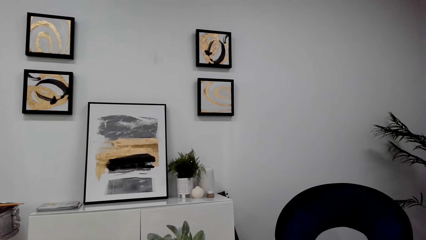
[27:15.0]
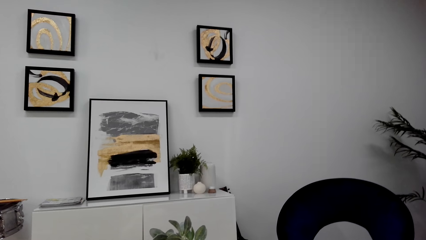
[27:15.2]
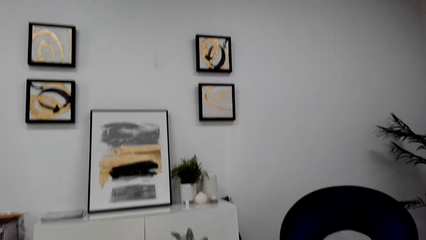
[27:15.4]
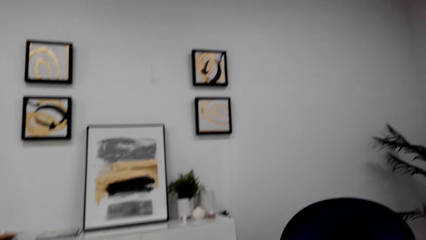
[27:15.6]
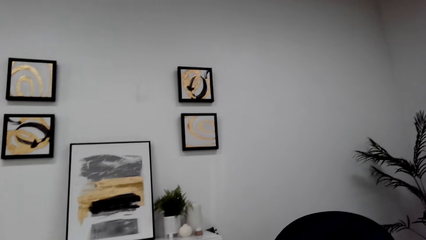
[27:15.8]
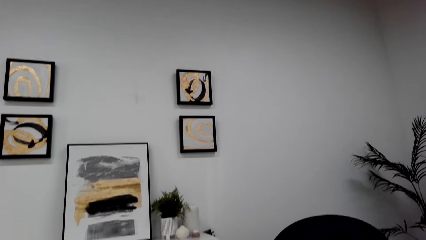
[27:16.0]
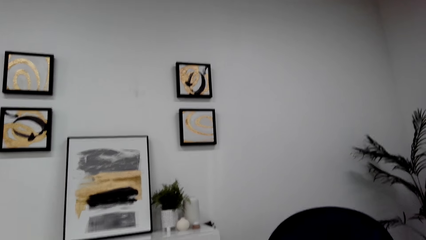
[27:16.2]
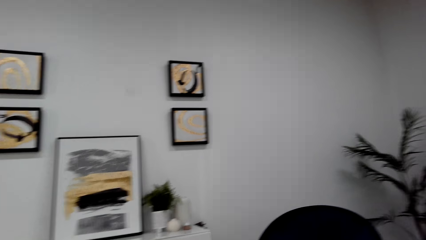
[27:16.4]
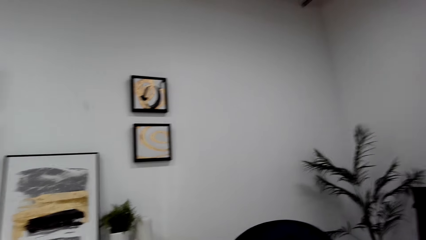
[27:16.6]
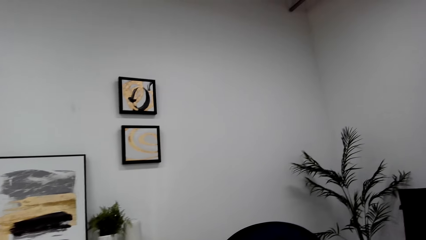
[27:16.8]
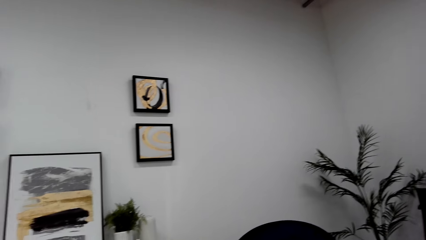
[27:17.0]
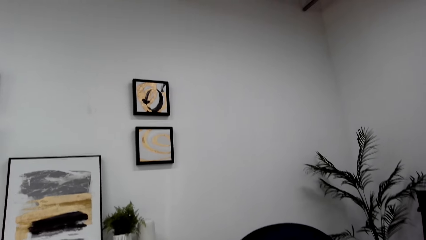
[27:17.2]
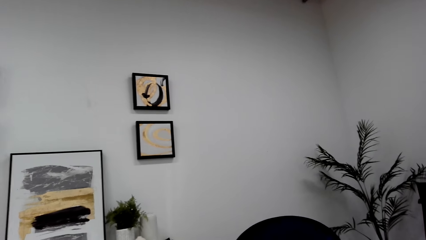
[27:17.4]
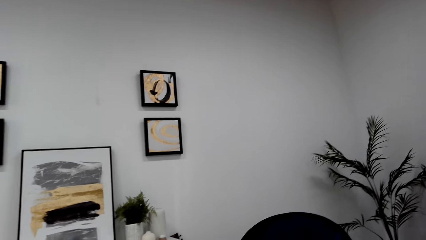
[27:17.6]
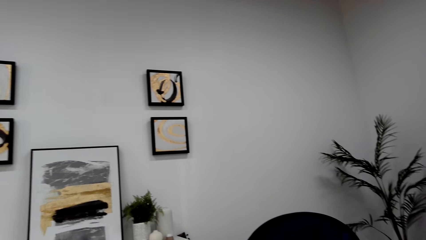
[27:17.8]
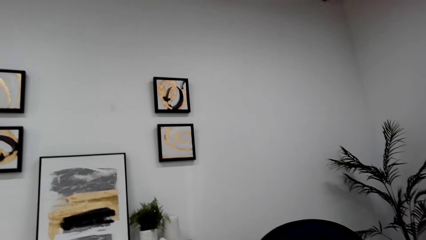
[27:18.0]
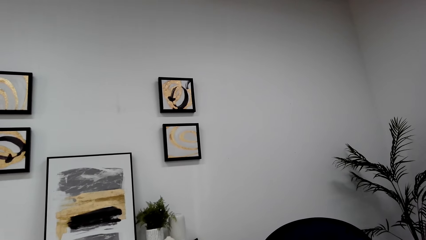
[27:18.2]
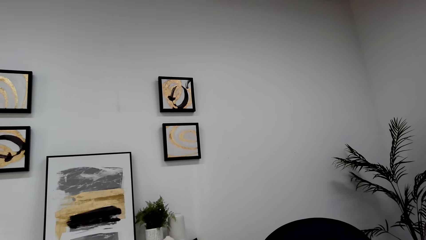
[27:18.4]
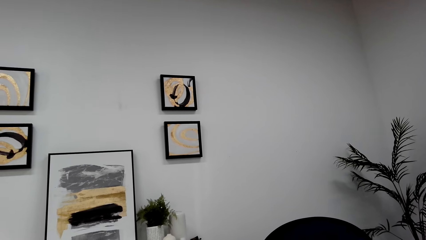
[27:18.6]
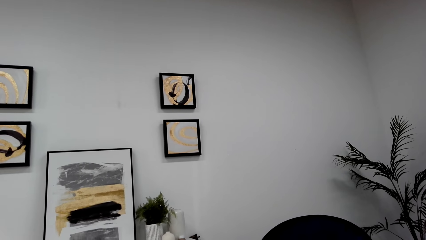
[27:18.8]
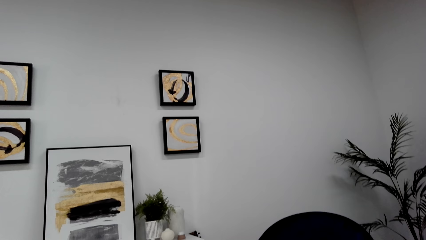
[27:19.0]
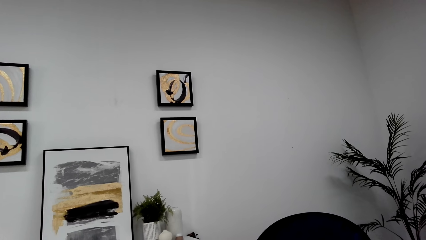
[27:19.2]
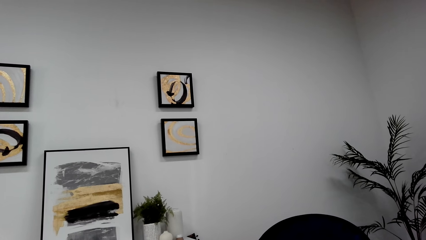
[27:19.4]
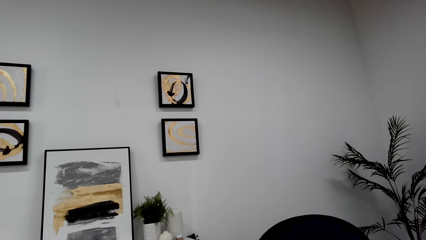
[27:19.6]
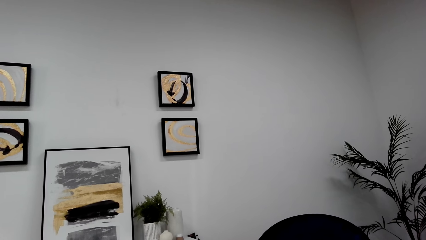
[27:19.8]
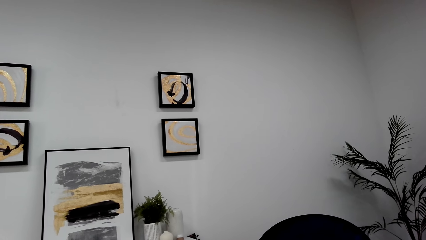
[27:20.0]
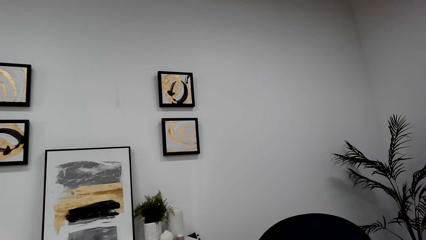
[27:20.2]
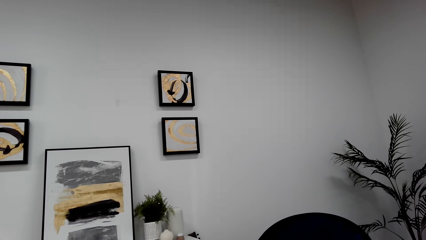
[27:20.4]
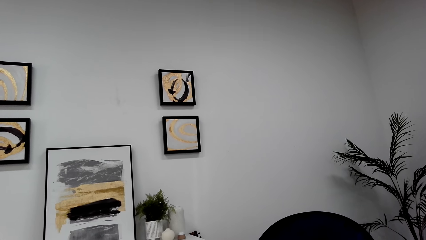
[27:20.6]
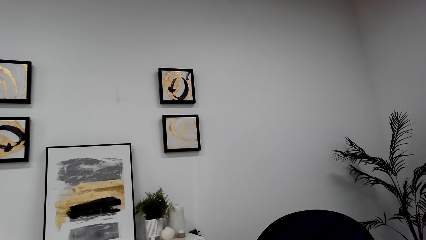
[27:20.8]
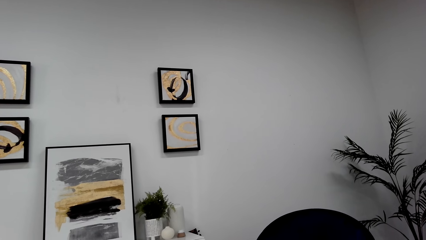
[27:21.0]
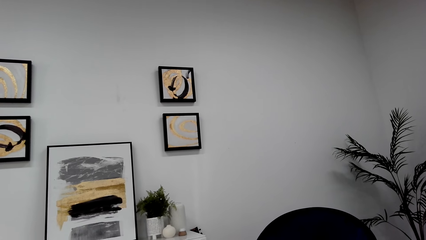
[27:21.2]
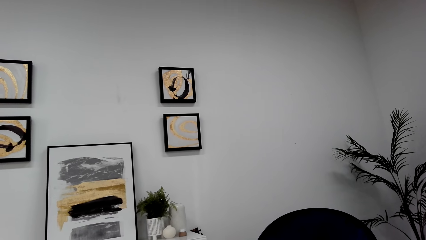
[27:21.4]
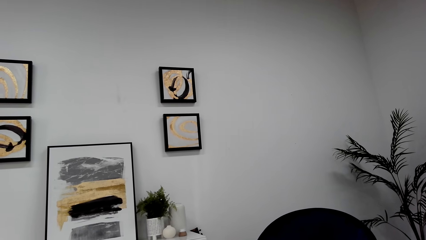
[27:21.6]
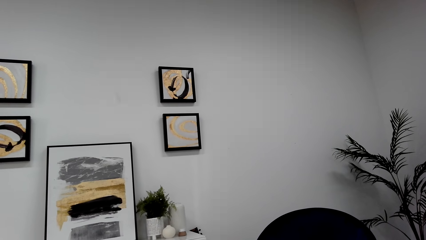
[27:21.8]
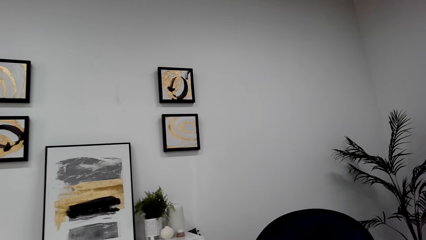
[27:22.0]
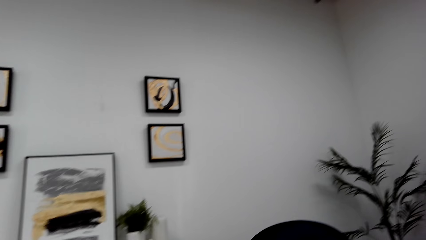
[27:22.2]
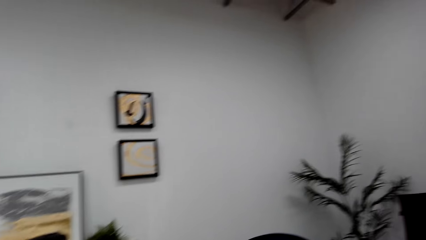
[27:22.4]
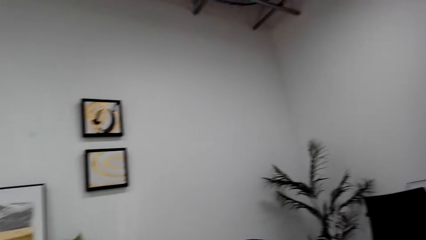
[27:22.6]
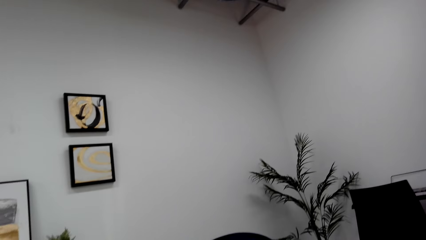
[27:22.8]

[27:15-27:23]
The camera wearer talks on the phone.

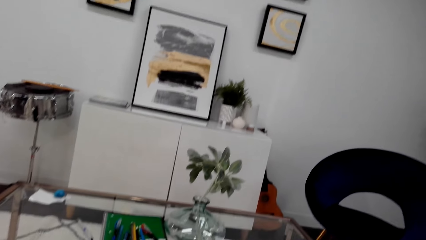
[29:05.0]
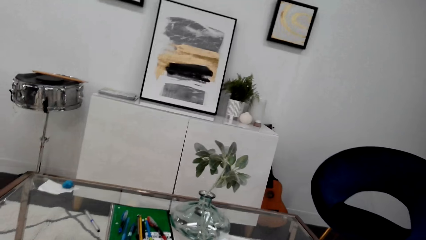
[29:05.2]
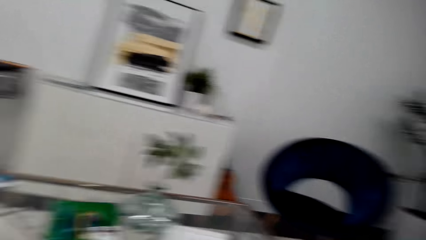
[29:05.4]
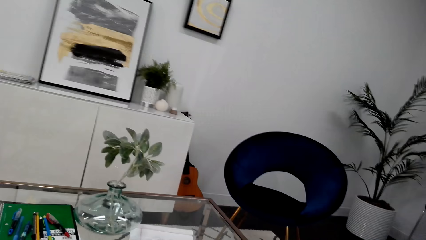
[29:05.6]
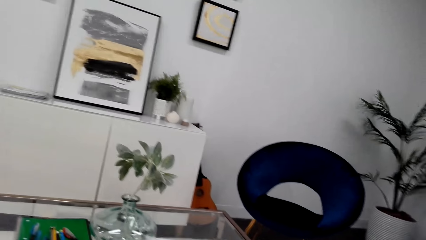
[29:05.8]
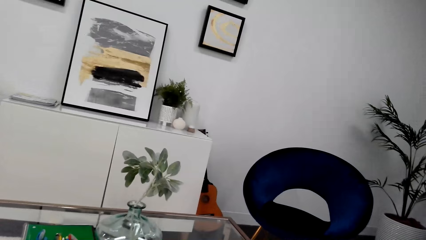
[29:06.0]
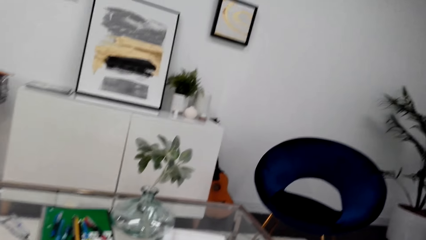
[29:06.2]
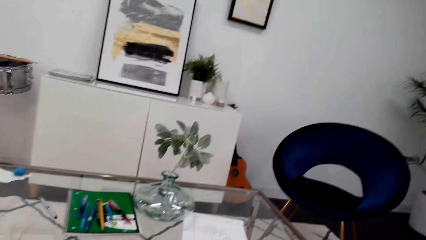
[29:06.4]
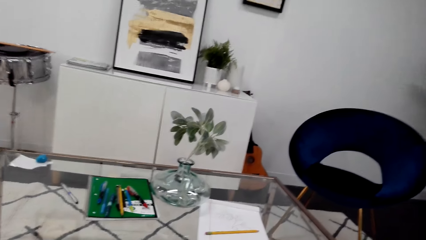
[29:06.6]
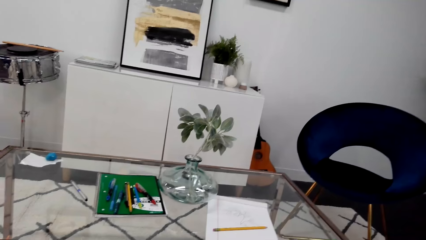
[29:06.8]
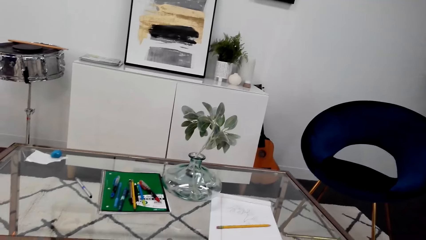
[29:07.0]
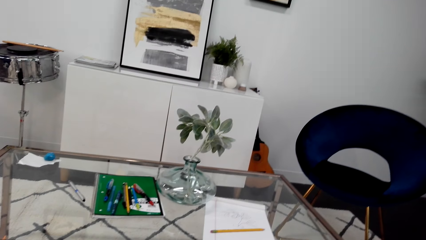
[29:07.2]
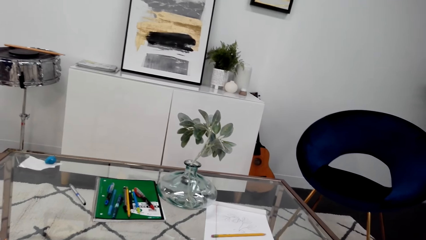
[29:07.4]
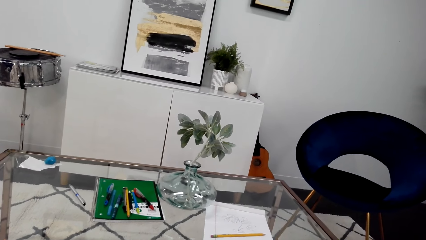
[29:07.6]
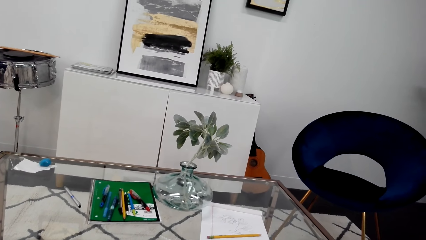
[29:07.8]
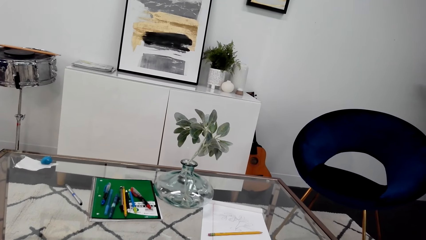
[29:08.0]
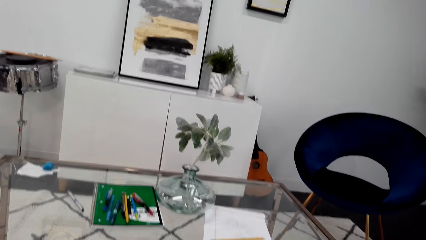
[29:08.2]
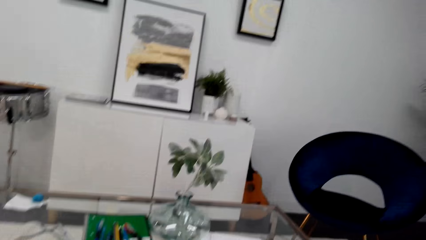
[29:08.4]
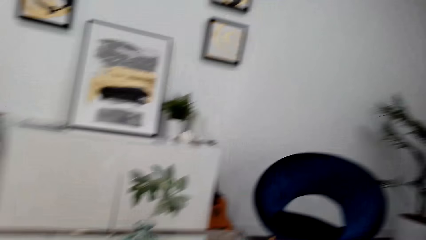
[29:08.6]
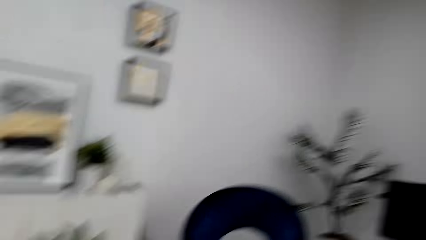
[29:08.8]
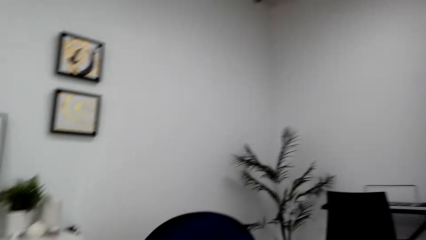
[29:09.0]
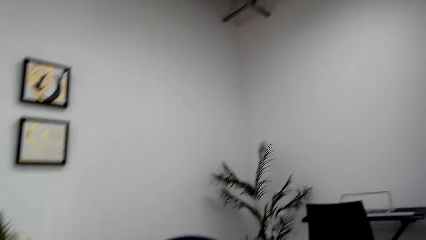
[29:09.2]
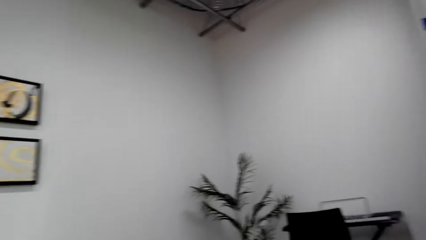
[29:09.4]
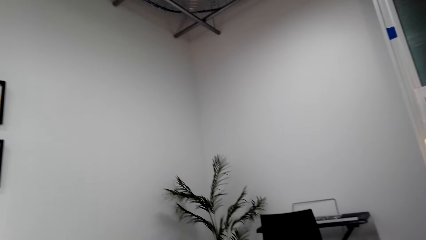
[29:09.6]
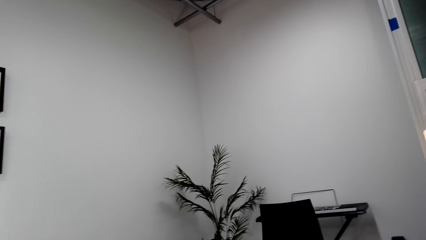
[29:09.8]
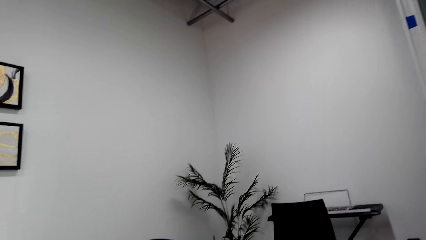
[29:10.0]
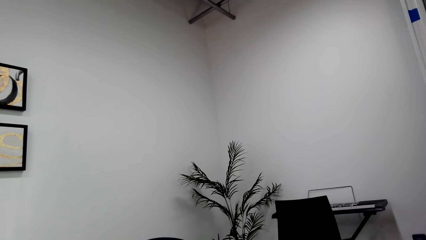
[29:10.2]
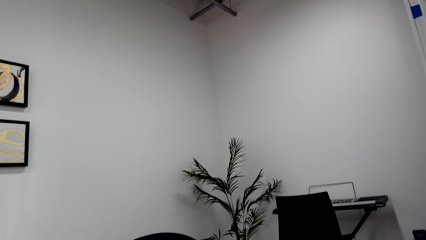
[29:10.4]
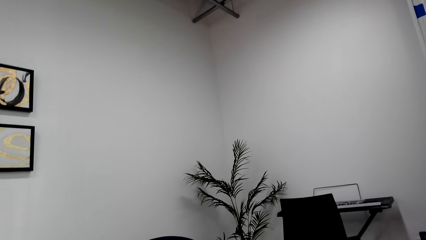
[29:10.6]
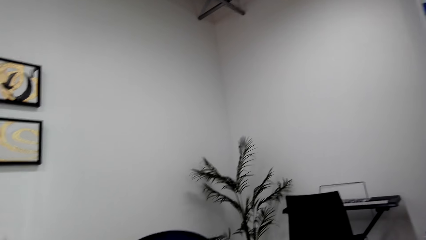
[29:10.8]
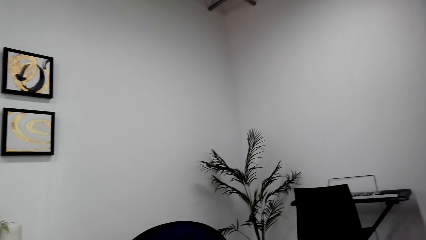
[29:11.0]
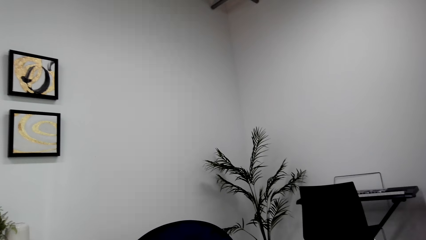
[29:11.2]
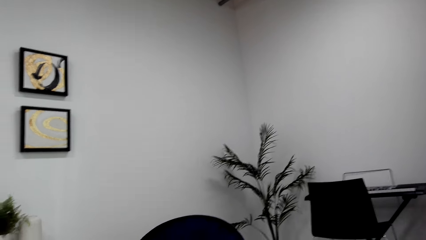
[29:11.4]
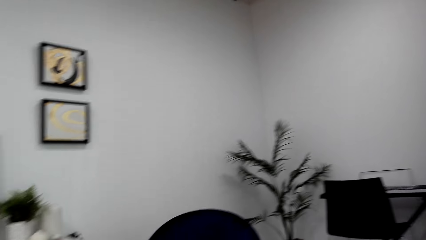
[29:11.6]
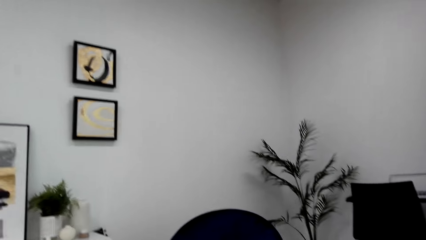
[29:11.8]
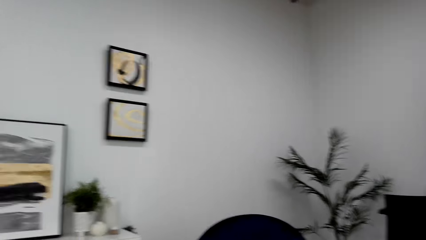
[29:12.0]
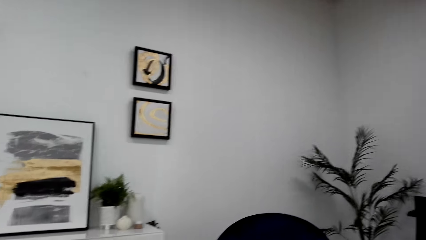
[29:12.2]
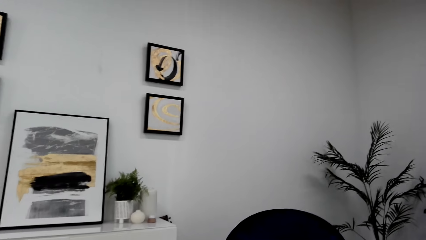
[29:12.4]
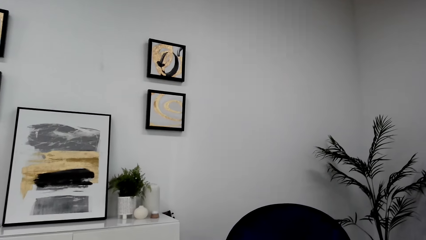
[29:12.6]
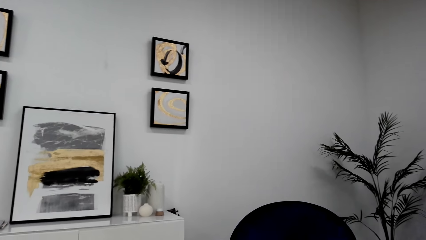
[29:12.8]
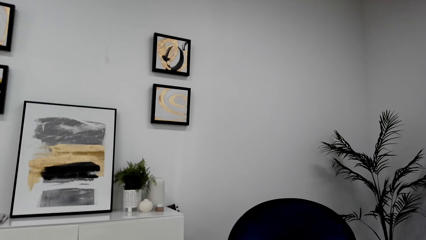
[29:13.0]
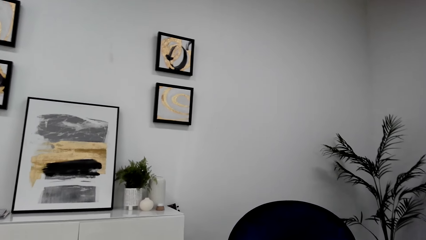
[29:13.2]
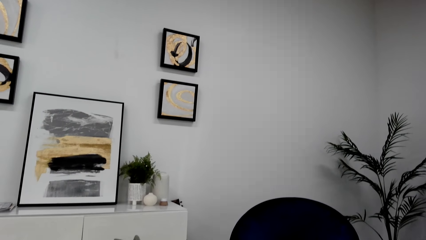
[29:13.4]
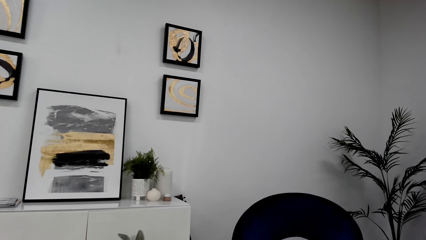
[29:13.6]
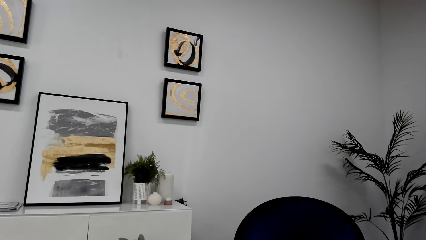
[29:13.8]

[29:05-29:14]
The camera wearer looks at the table. They look at the wall. They converse.
